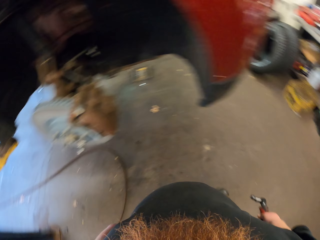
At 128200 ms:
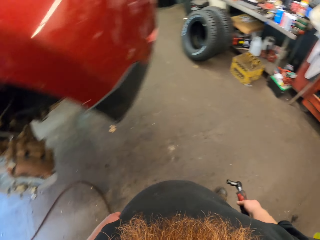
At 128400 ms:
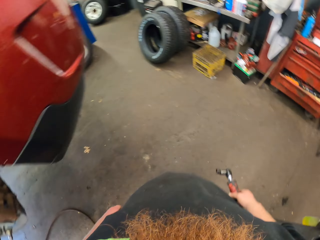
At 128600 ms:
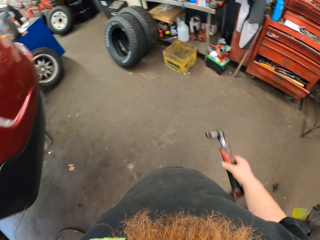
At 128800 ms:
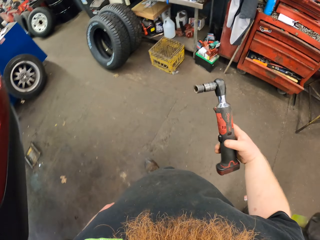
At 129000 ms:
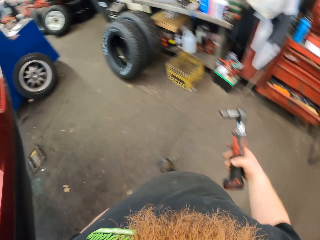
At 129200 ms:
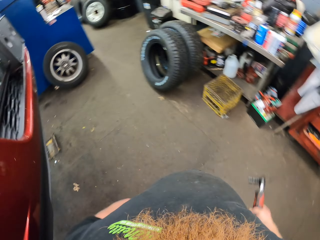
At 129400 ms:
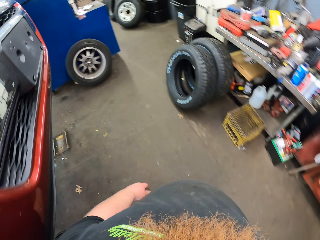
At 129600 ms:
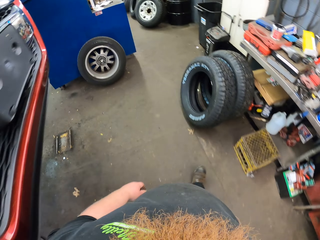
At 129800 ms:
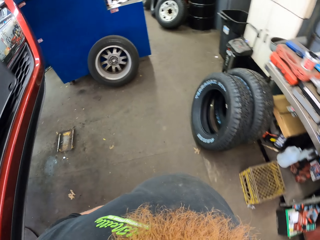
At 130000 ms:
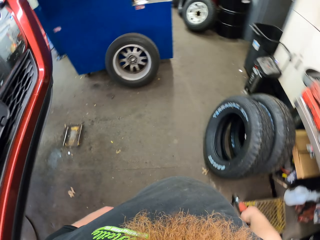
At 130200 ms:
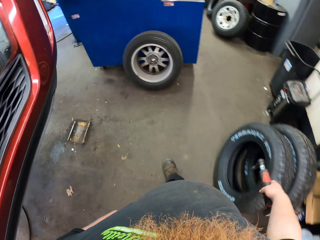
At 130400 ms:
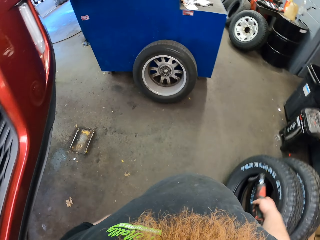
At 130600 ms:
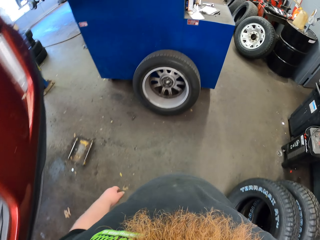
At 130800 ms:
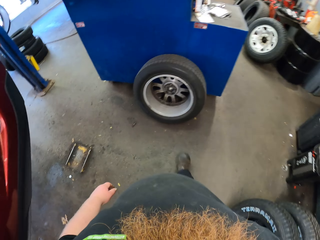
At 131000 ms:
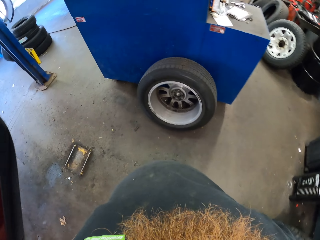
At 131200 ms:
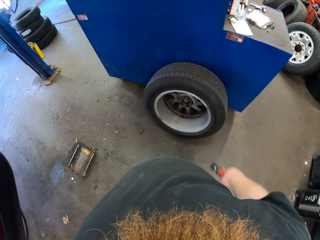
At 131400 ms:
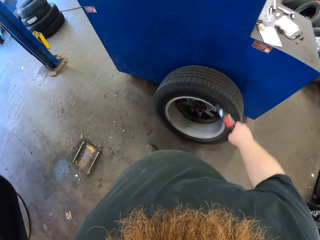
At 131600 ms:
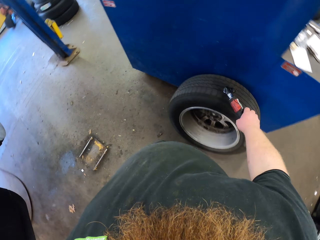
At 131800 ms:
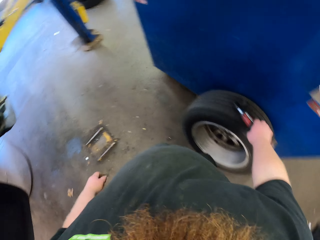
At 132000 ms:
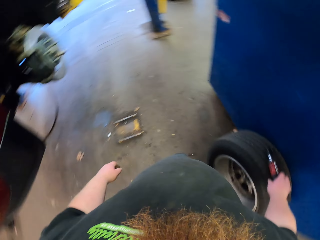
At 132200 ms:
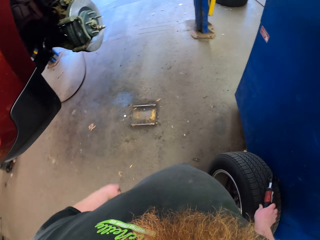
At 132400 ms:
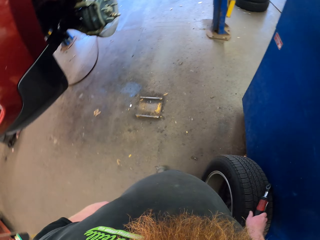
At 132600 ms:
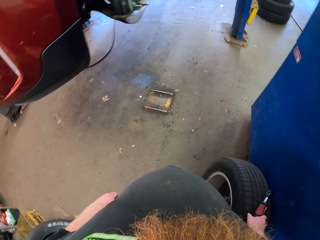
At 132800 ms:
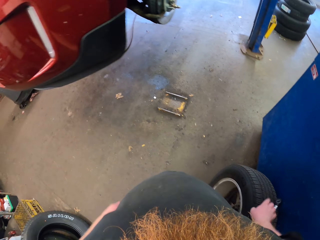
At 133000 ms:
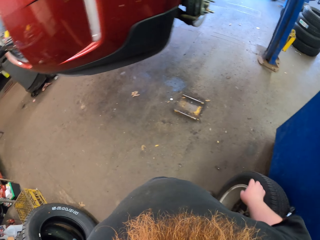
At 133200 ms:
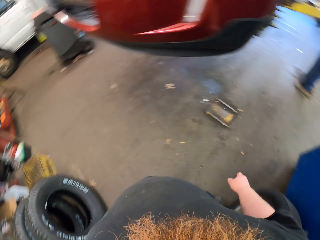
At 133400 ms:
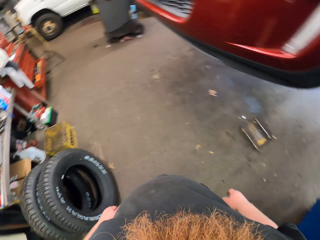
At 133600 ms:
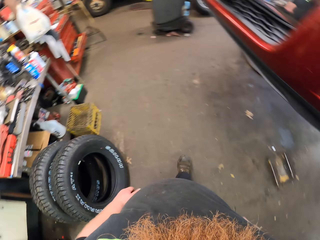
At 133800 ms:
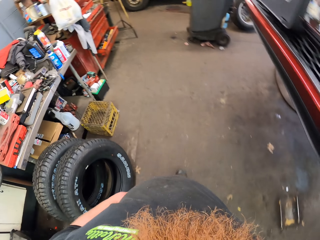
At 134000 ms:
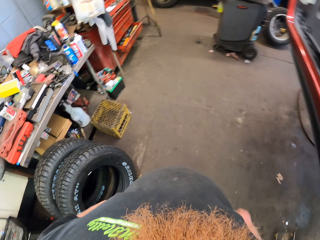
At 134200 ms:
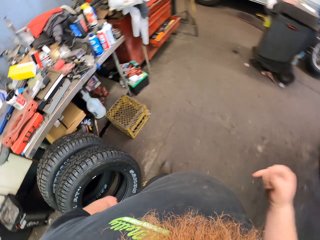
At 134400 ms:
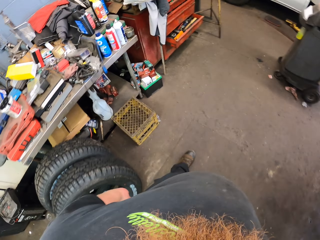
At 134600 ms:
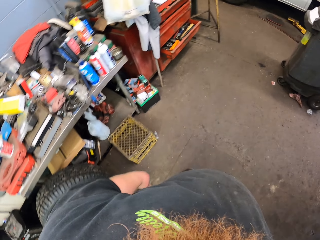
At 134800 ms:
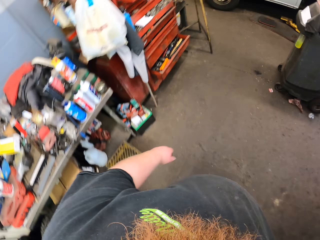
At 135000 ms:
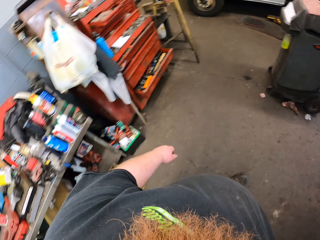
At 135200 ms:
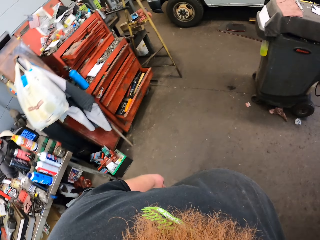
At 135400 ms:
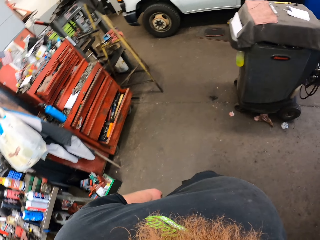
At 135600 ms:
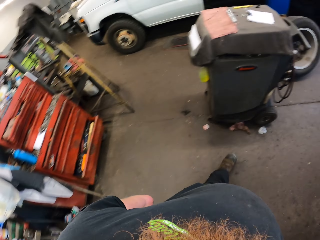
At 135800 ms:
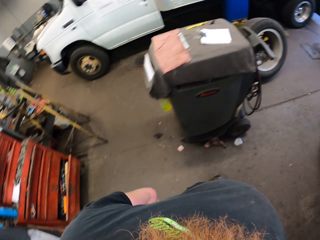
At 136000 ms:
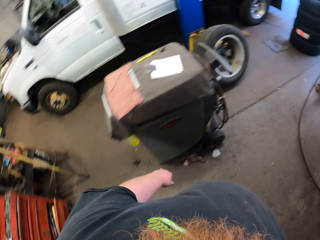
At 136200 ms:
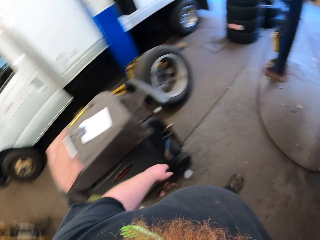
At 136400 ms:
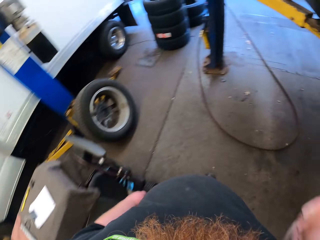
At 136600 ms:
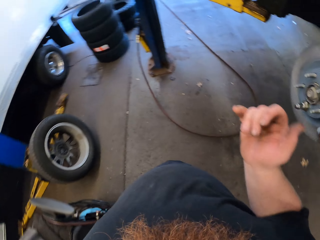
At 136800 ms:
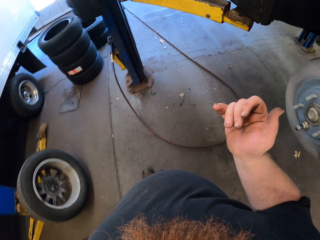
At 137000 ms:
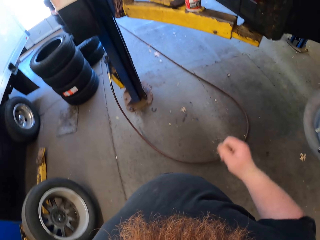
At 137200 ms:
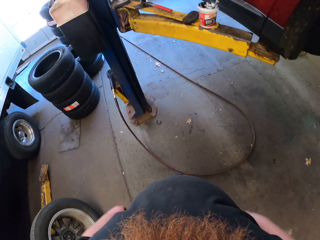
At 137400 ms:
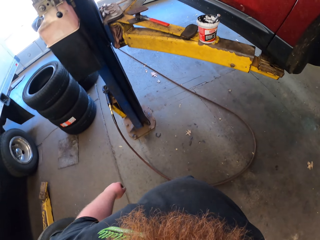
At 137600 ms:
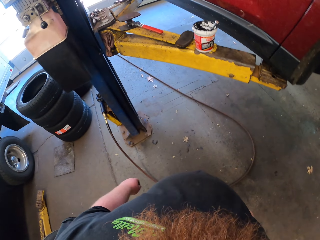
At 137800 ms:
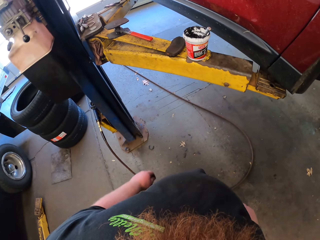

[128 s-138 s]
The camera wearer turns around. They walk in the garage. They put the drilling machine on the tyre. They walk in the garage.

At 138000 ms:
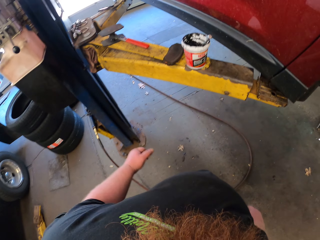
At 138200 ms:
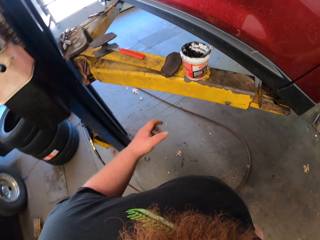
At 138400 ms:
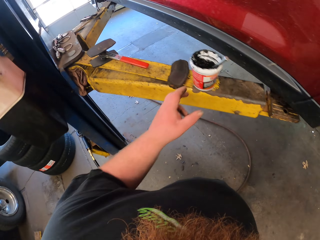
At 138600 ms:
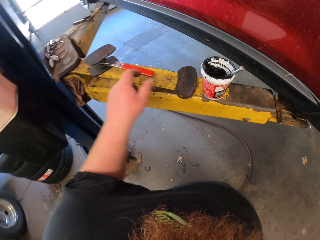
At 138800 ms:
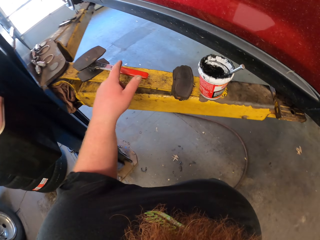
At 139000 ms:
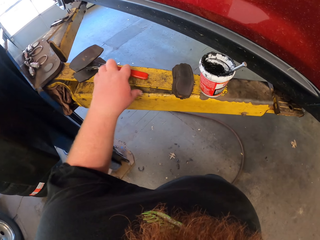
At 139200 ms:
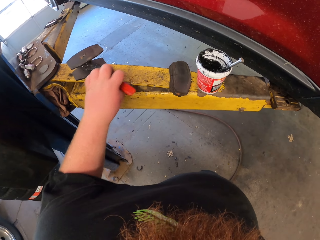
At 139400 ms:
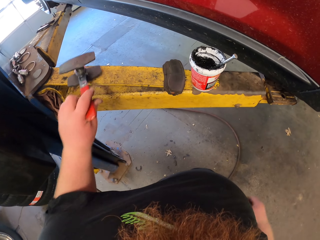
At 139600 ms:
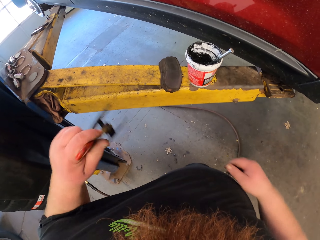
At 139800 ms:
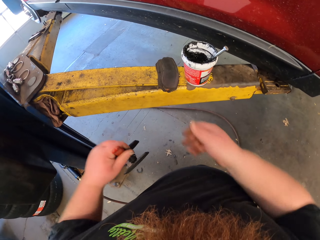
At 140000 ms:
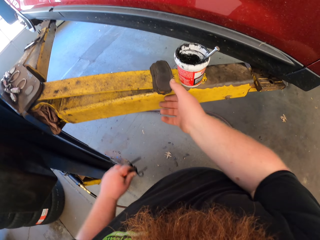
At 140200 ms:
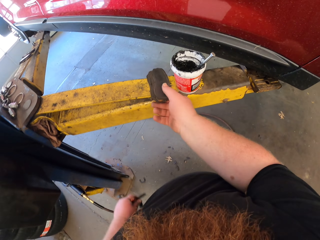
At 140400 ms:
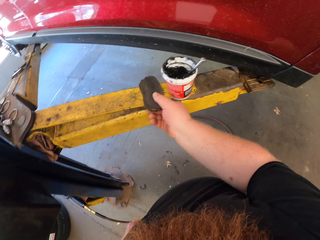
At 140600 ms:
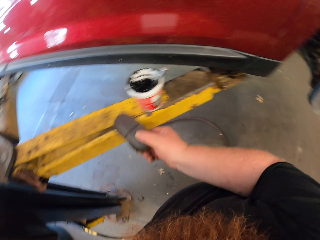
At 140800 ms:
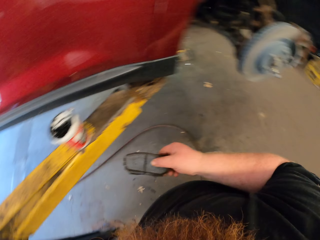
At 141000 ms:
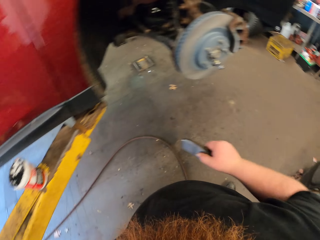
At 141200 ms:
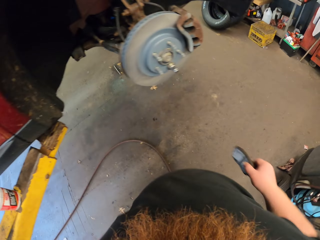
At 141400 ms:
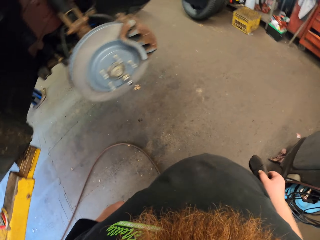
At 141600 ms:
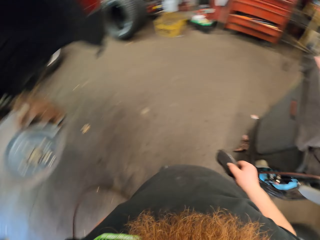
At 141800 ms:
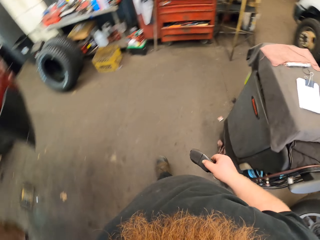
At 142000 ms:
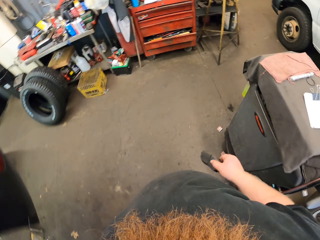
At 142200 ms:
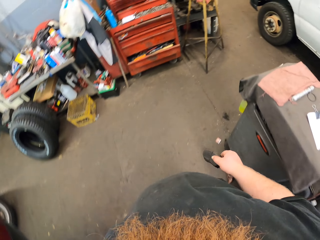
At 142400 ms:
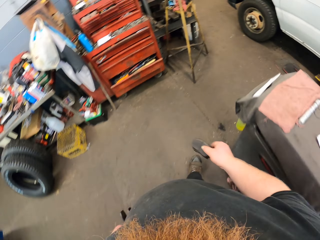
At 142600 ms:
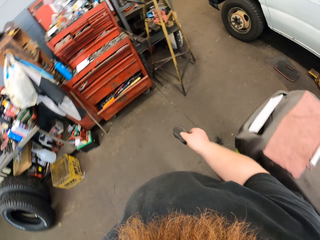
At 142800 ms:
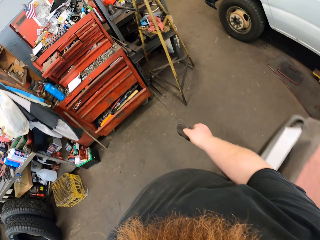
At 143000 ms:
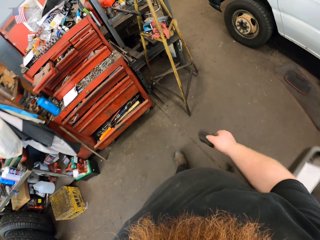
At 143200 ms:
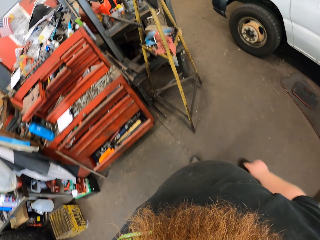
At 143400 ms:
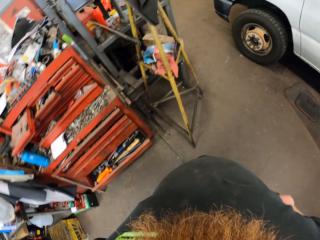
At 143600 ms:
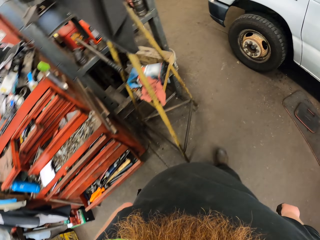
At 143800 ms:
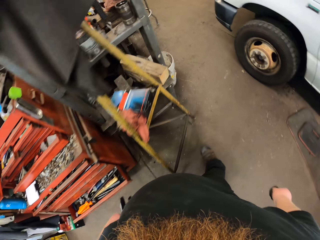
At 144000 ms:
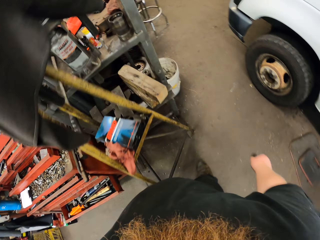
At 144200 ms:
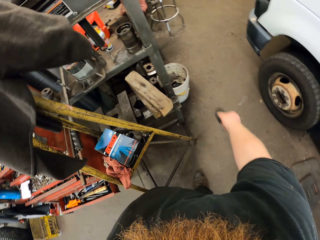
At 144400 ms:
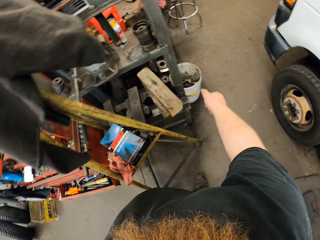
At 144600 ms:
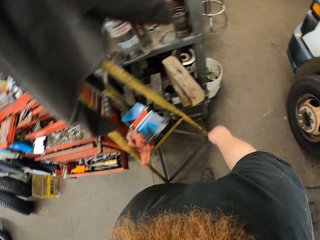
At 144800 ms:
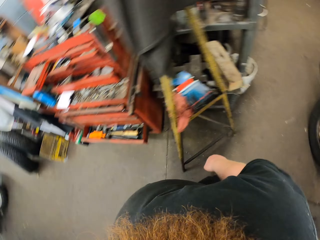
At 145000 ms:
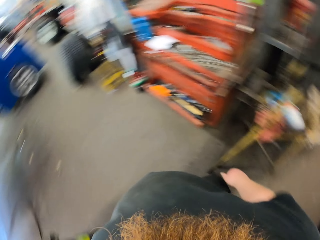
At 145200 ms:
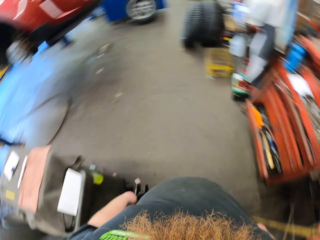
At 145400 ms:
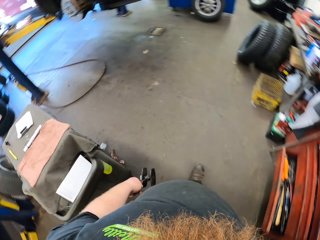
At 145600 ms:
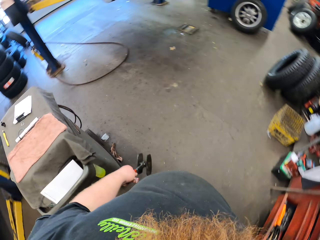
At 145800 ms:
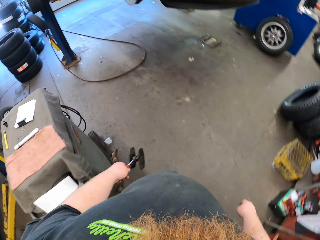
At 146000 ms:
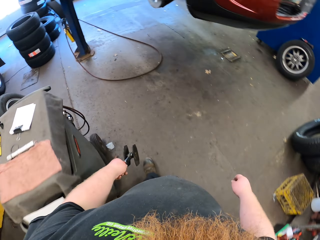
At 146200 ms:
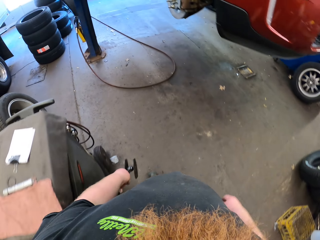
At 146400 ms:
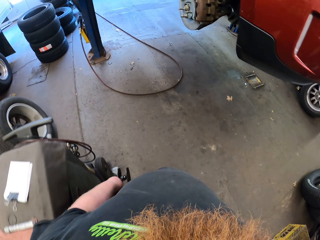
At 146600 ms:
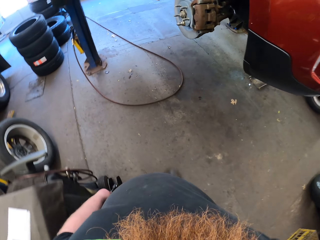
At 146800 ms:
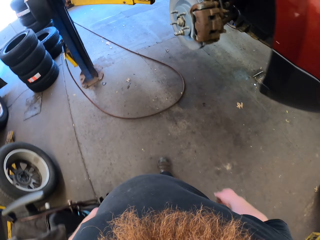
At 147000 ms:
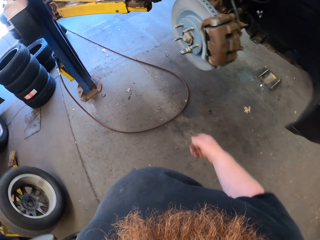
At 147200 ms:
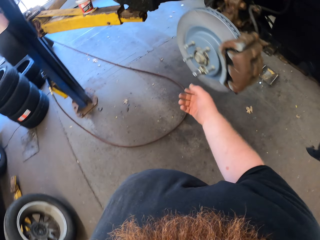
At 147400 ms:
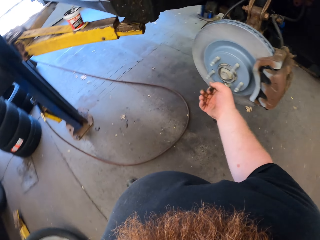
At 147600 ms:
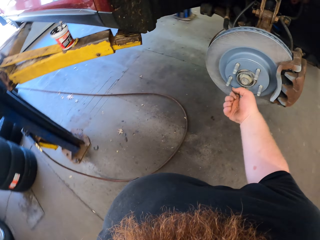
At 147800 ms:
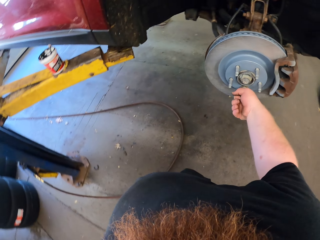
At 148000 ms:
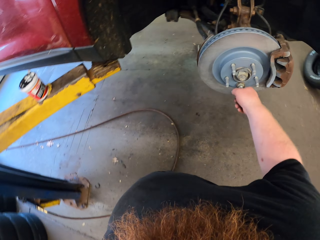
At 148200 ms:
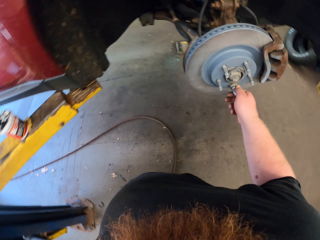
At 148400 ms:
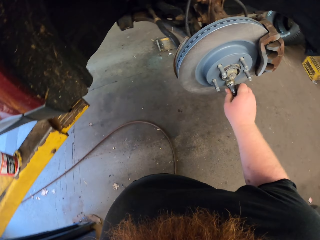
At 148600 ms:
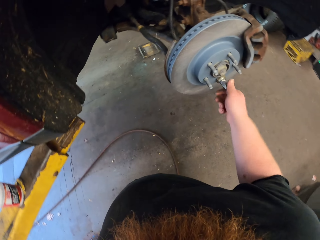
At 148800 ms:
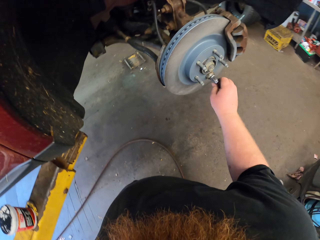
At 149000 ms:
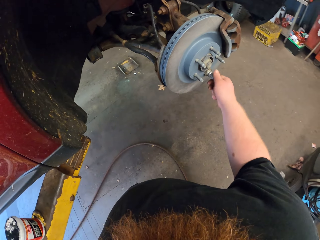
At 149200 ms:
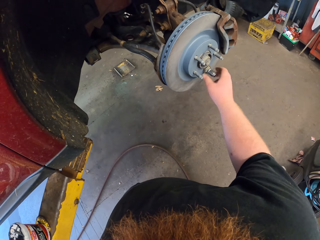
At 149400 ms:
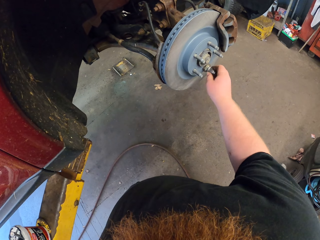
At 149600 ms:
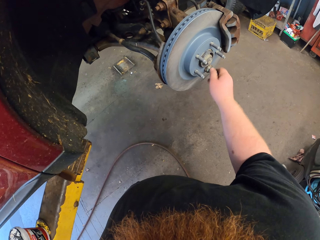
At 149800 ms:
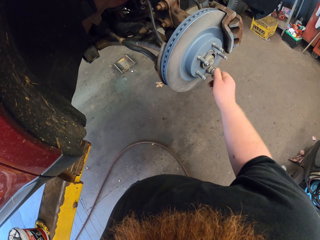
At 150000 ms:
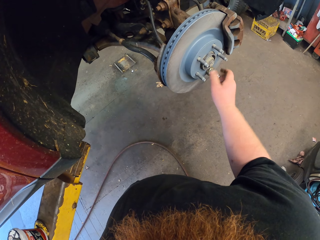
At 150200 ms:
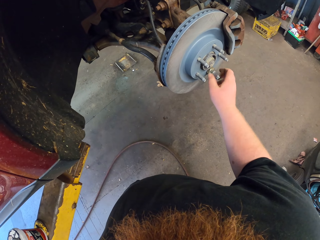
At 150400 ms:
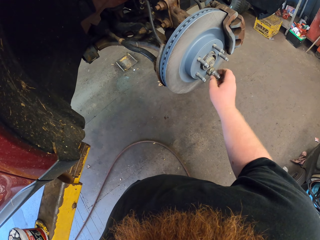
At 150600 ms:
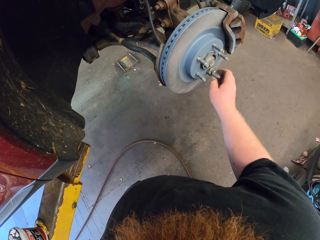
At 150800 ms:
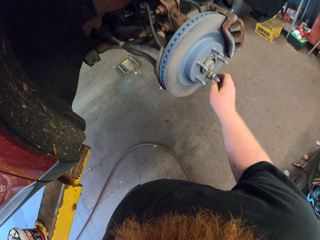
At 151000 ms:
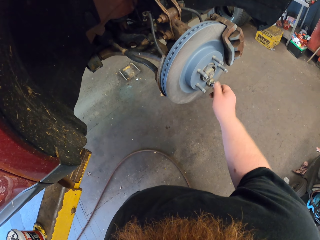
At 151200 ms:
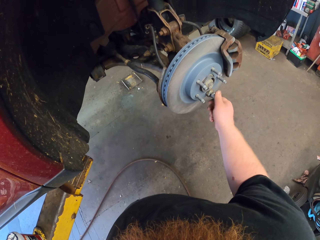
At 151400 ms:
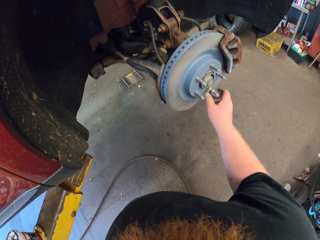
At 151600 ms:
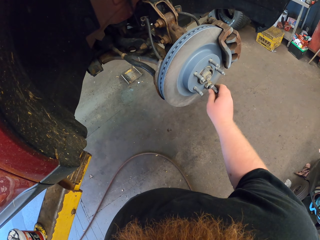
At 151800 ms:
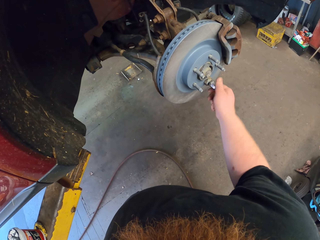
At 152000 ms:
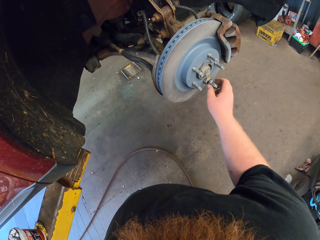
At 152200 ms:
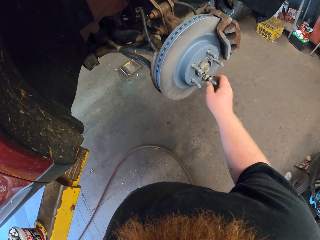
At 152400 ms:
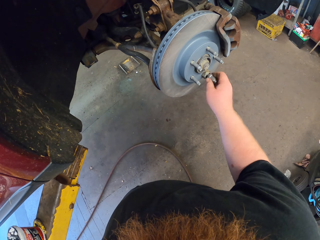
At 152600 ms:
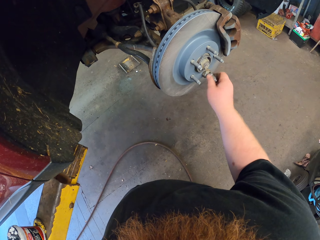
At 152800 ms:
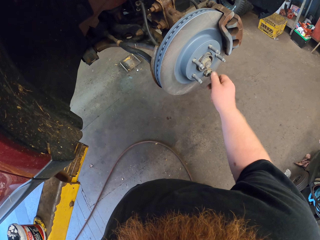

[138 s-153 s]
The camera wearer picks up something with the left hand. They walk in the garage. They put the object in the bucket. They turn around. They walk in the garage. They touch the wheel hub. They fix the car engine with the left hand. They loosen the nut.
